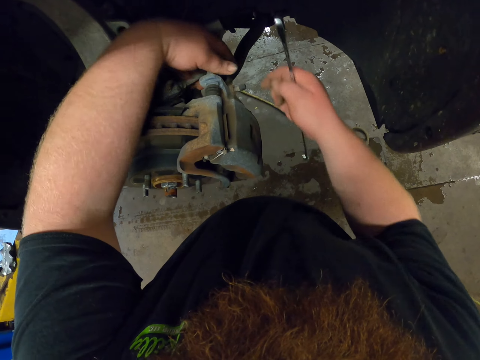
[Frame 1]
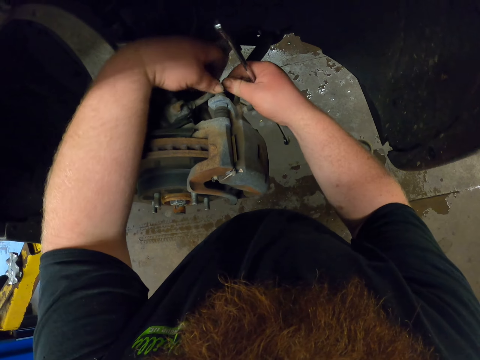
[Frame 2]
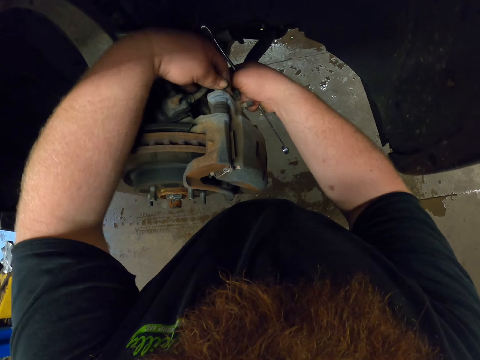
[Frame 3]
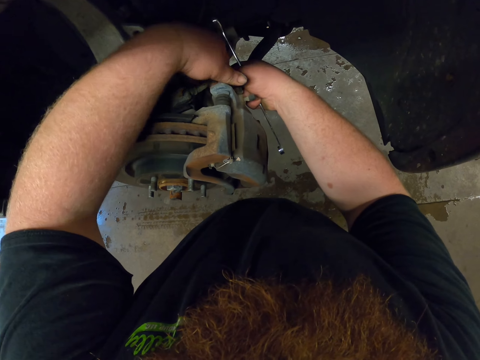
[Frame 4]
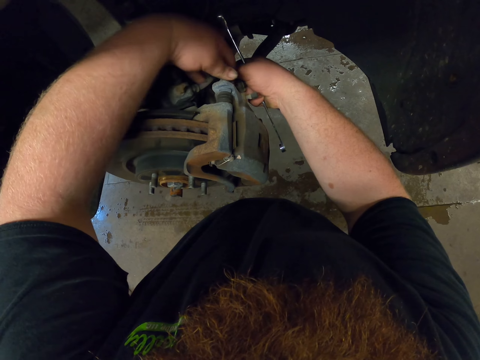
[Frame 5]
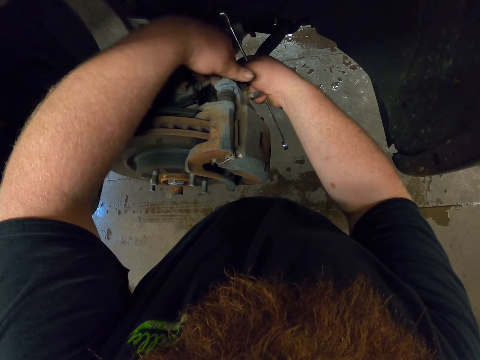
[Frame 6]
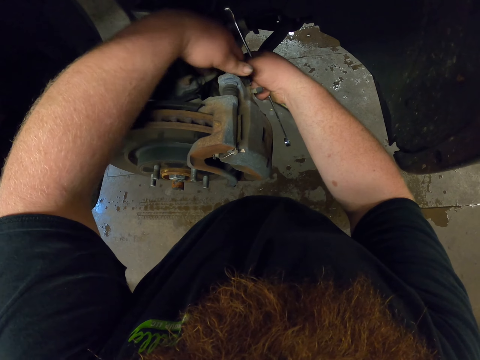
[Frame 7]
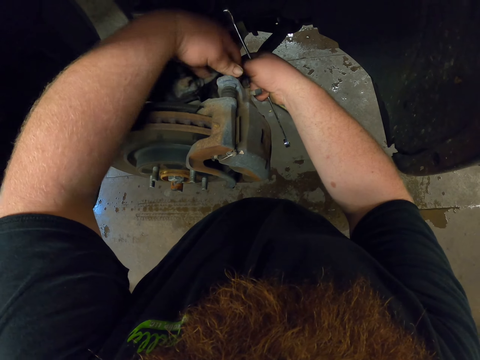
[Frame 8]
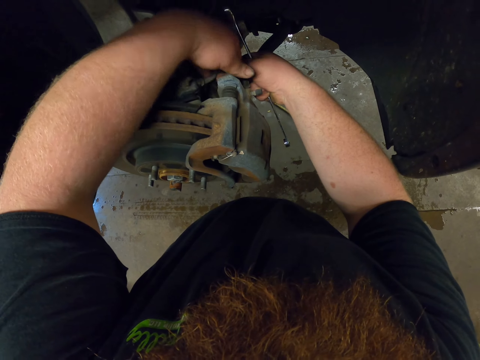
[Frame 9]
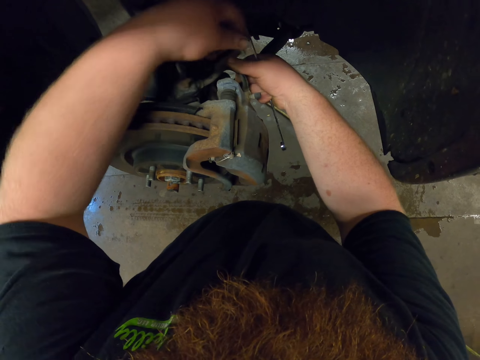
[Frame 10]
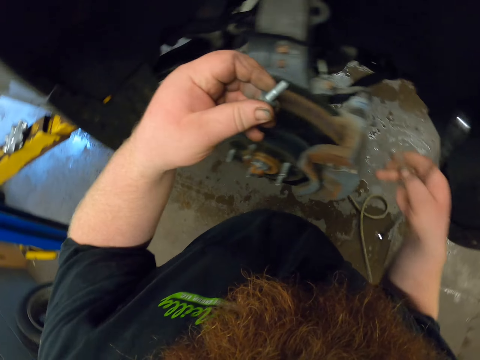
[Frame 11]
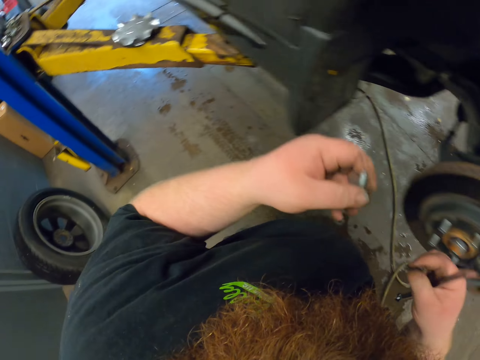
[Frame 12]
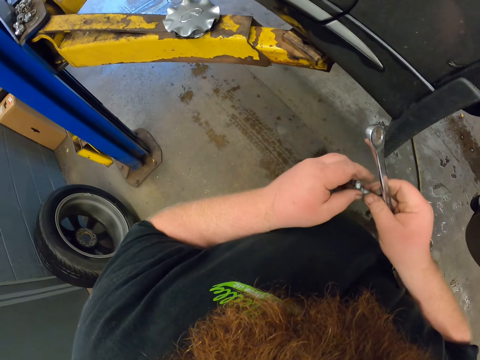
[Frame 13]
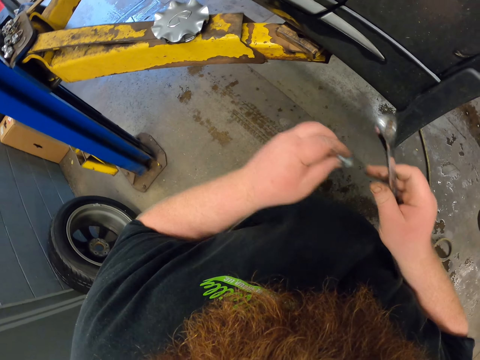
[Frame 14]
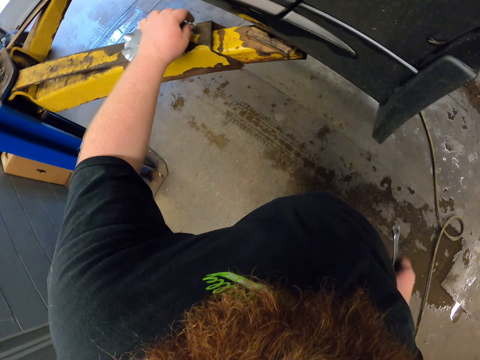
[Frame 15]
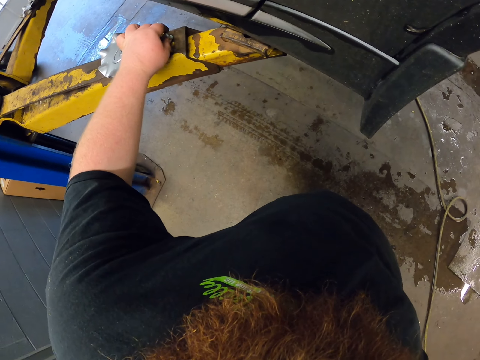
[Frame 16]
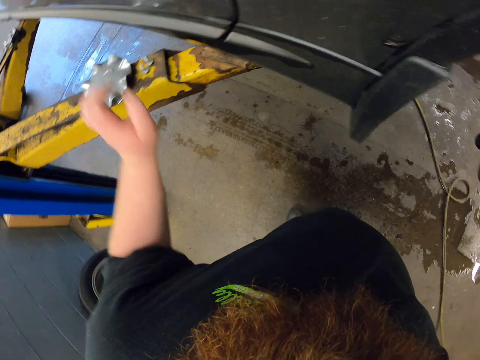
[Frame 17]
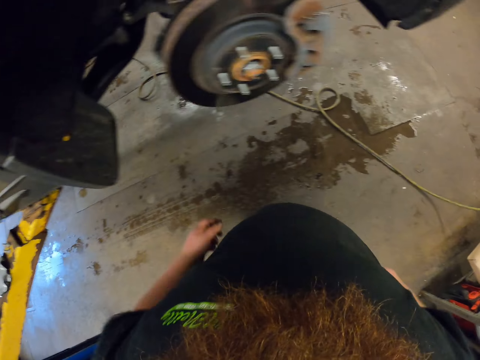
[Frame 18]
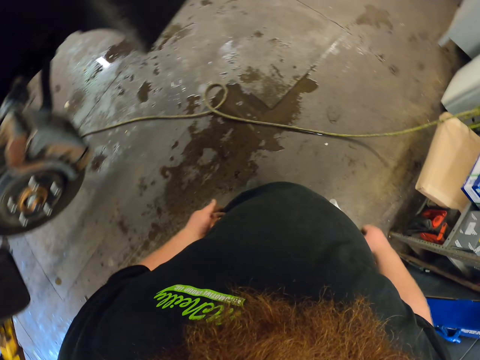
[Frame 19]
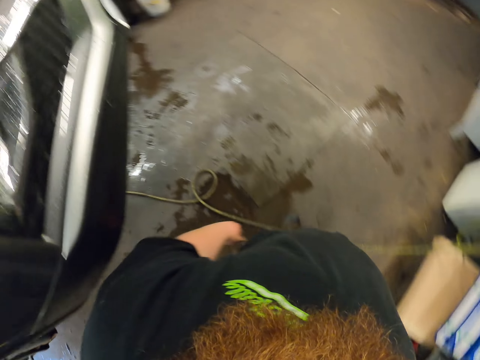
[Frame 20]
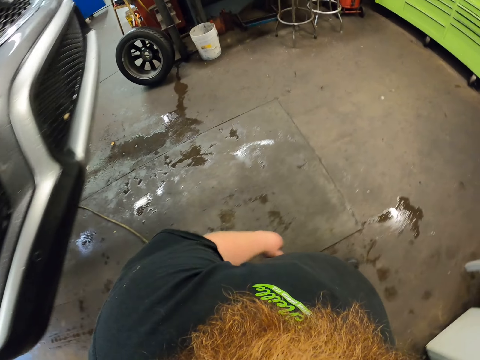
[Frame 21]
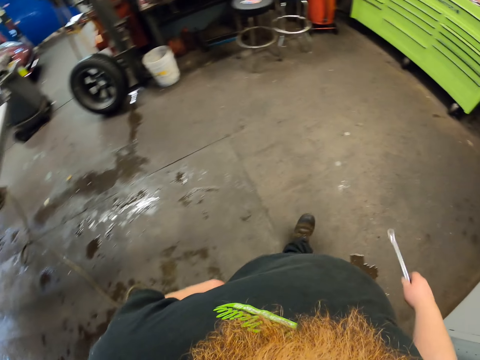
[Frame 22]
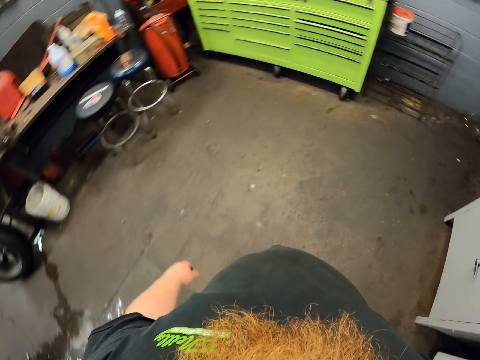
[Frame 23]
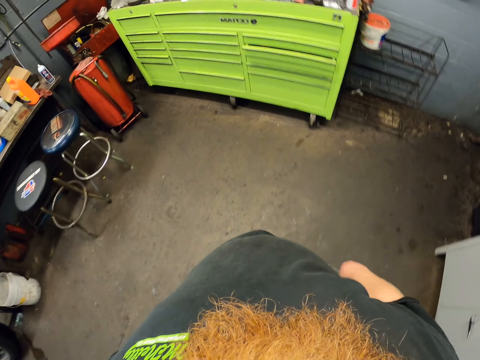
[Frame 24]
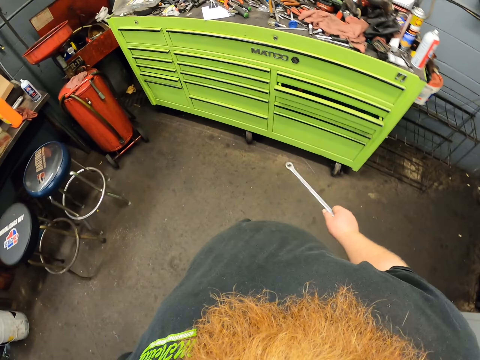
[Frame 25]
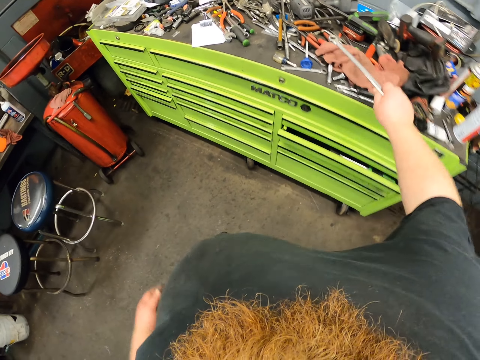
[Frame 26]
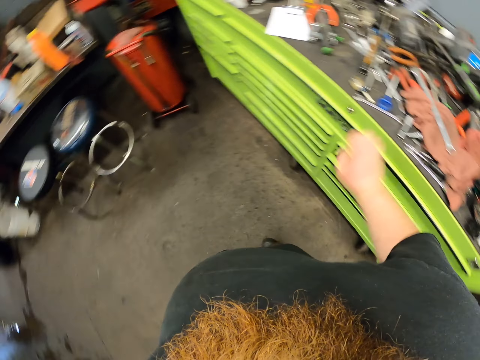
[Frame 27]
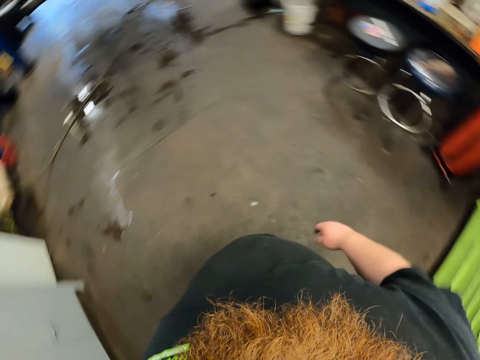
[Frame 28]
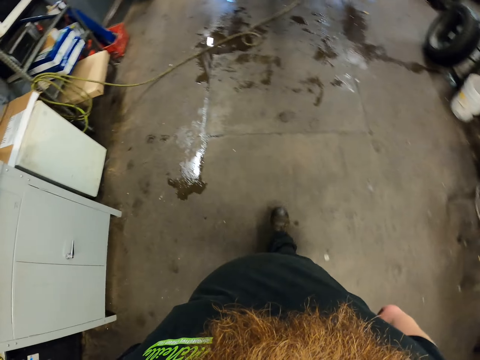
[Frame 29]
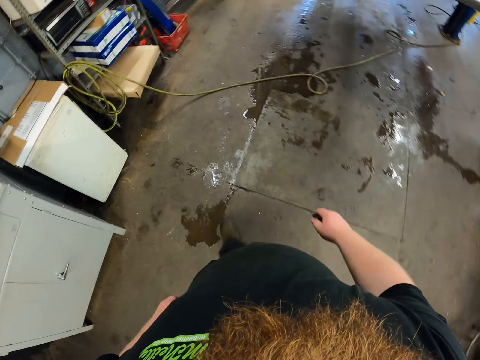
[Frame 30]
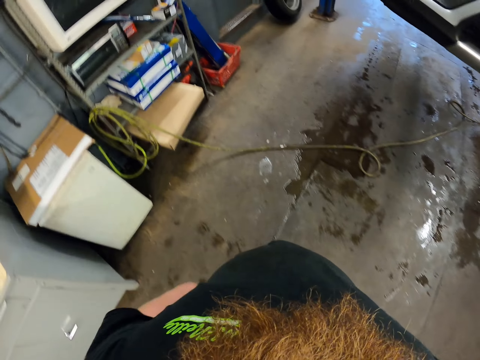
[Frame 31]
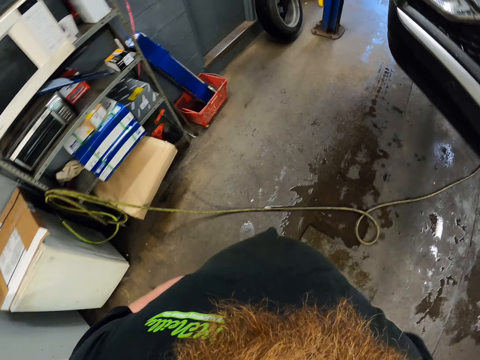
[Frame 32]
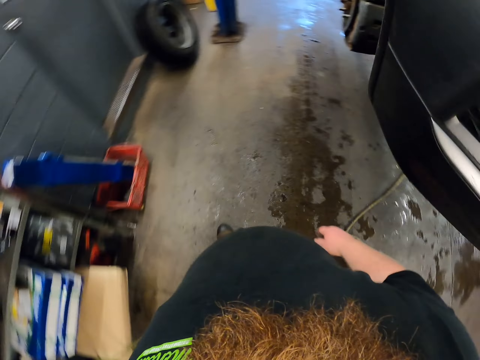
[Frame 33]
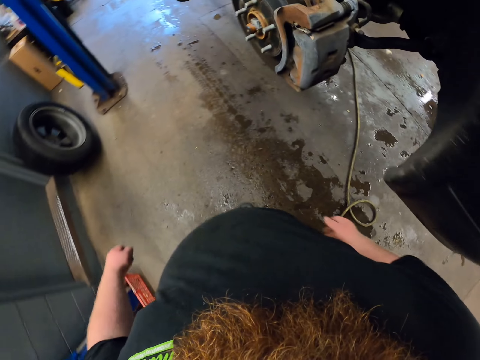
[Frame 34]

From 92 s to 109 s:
The camera wearer loosens the nuts with both hands. They remove the nut and screw. They put the screw and nut together. They put the screw and nut on the truck. They walk around the garage. They put the double ended ring spanner on the fabric. They walk around the garage.

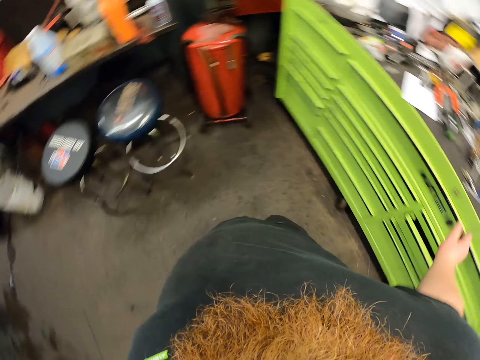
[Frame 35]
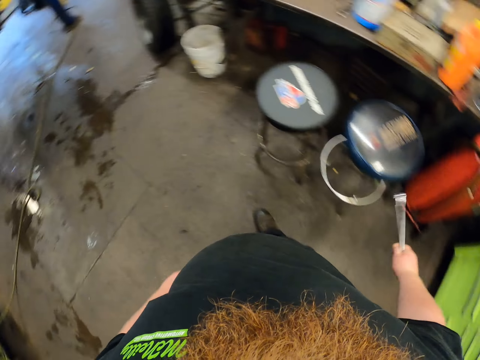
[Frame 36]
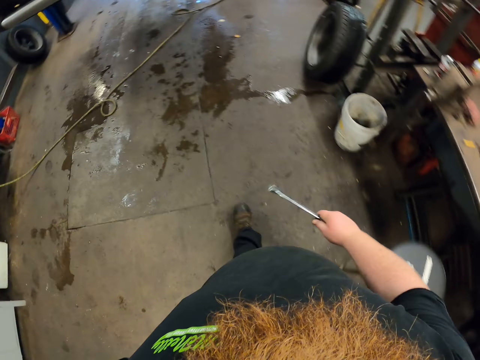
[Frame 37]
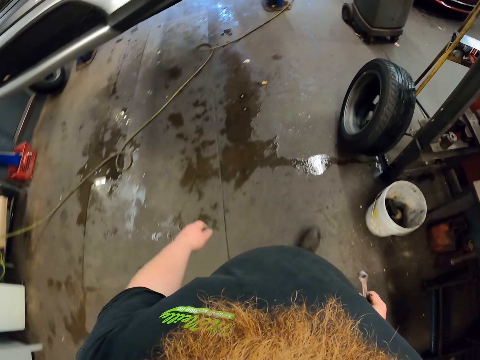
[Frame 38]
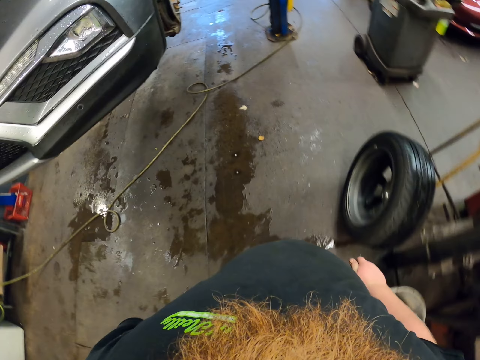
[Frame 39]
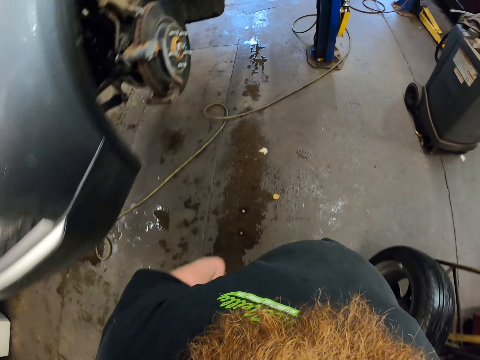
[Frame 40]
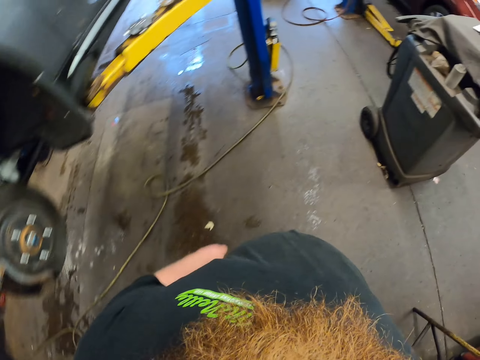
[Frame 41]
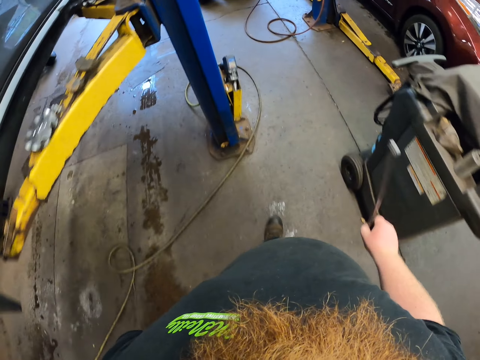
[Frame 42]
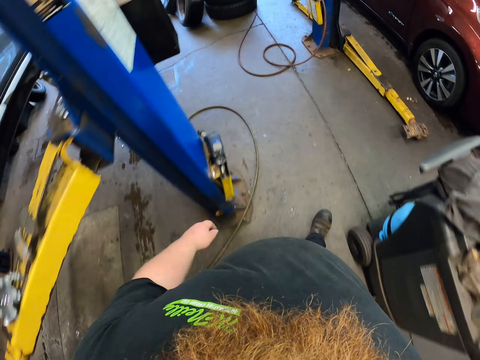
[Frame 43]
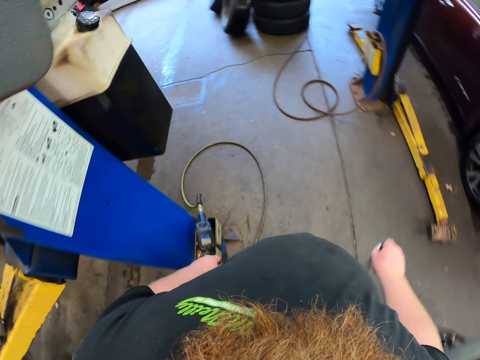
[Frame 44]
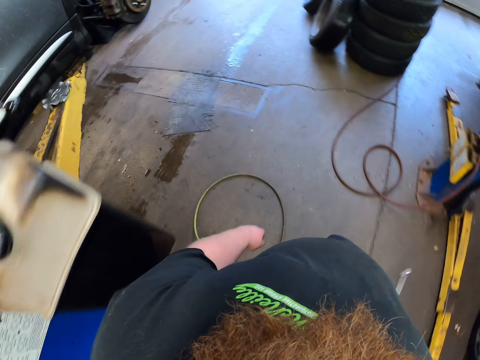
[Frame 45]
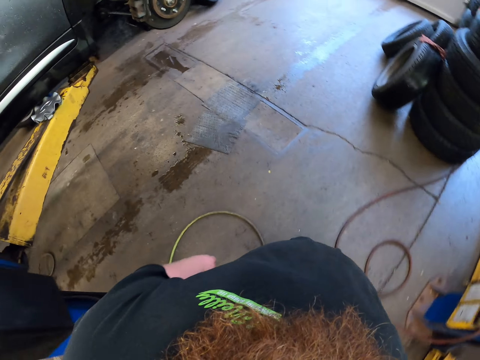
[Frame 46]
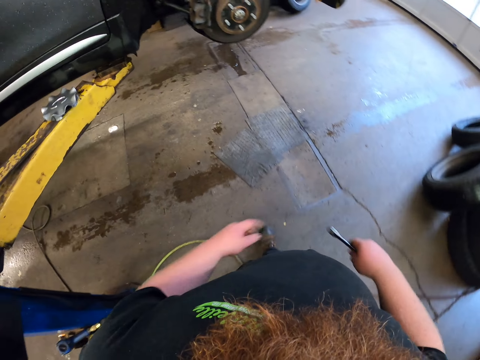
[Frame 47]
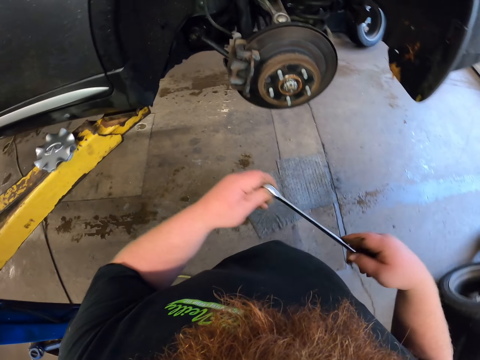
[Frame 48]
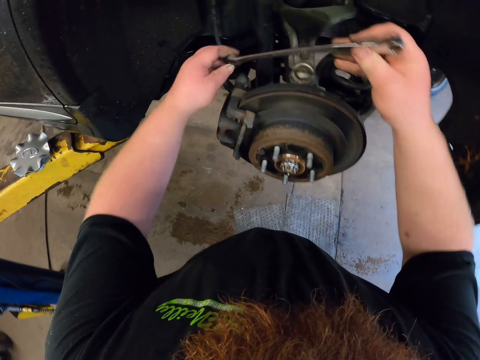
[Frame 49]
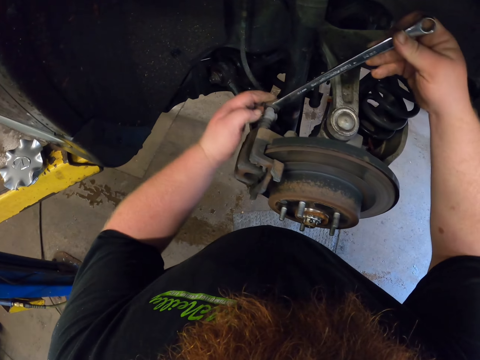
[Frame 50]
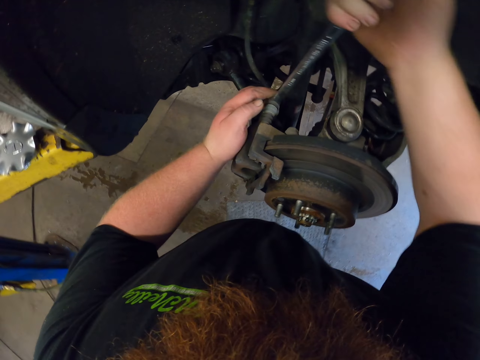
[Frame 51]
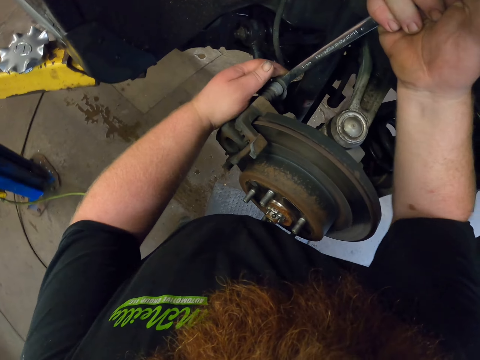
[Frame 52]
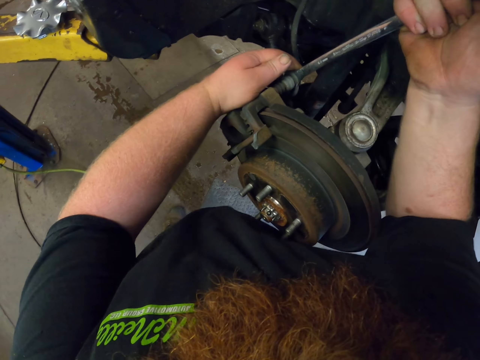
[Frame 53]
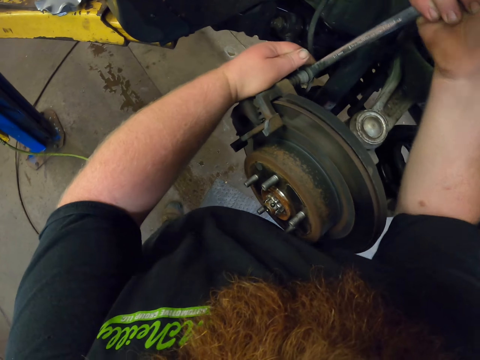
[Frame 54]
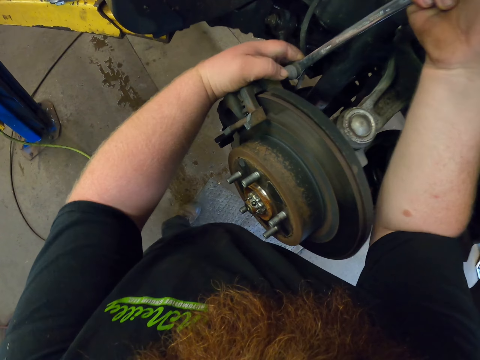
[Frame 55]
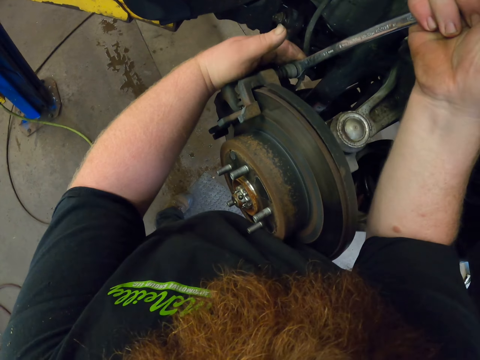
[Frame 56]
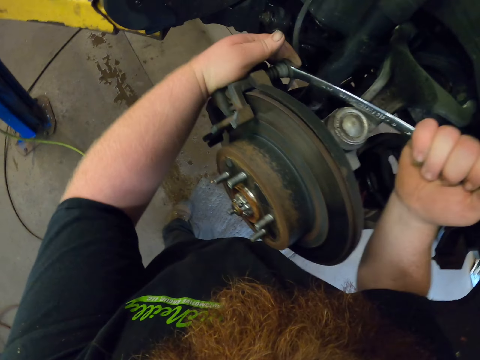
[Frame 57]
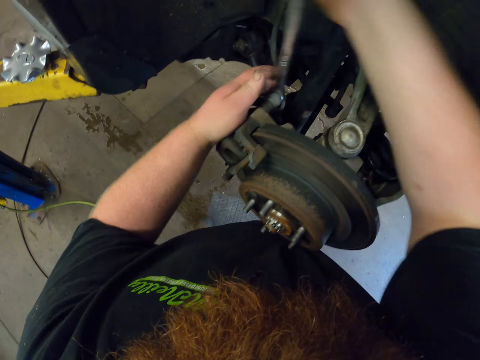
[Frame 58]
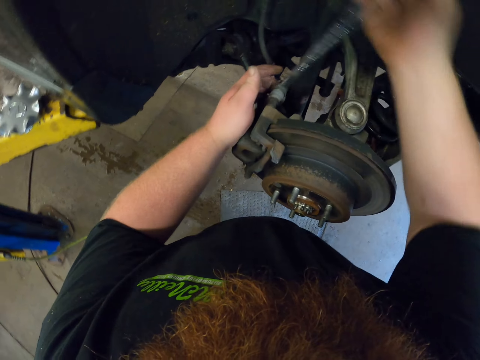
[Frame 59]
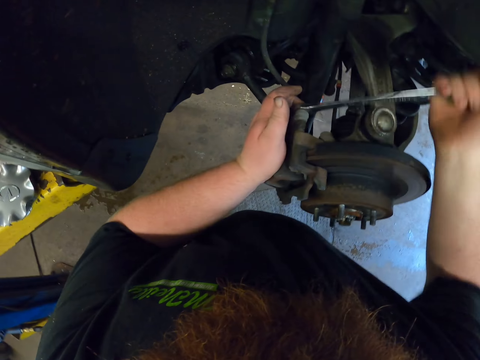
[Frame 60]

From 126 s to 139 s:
The camera wearer walks around the garage. They pick up the double ended ring spanner. They loosen the nut with the spanner.
